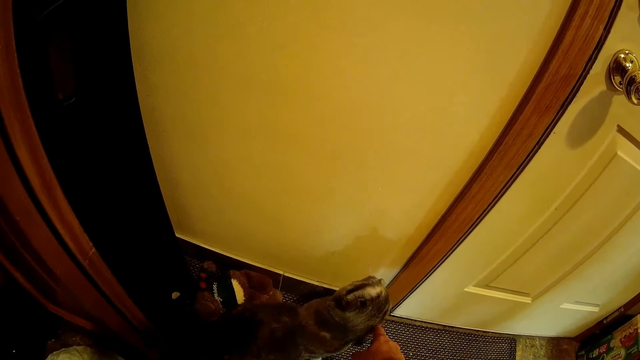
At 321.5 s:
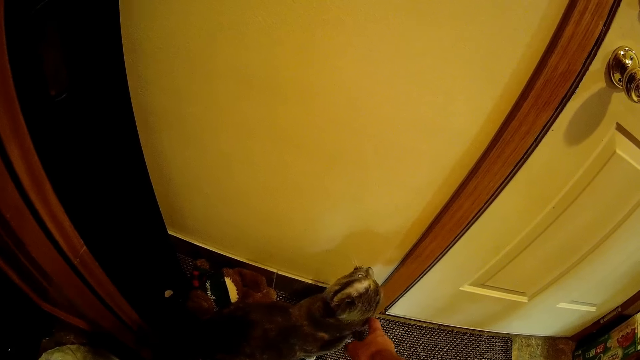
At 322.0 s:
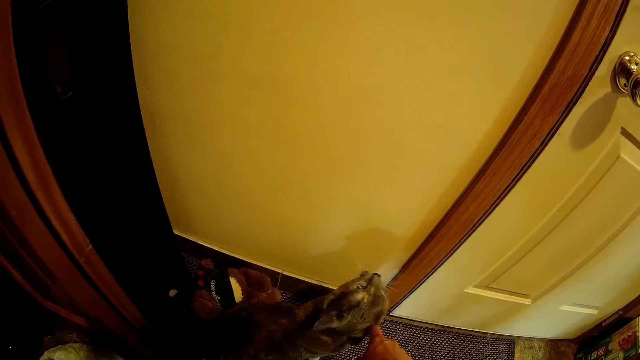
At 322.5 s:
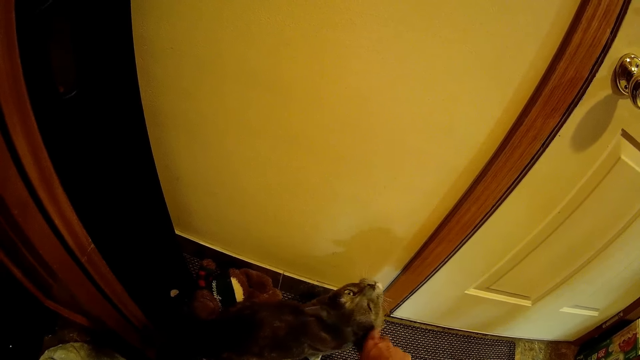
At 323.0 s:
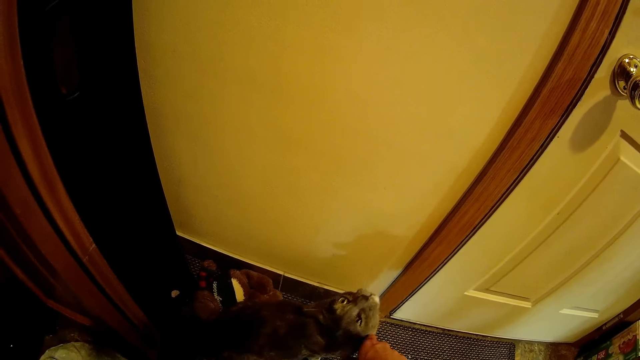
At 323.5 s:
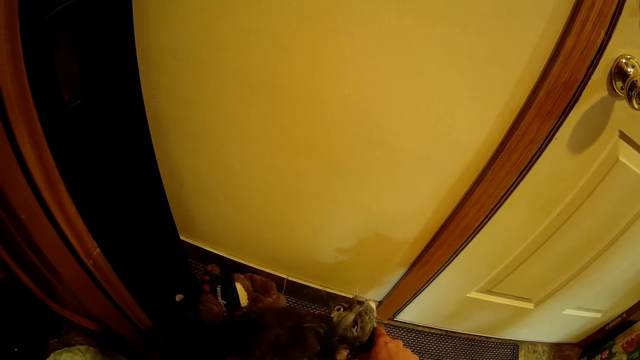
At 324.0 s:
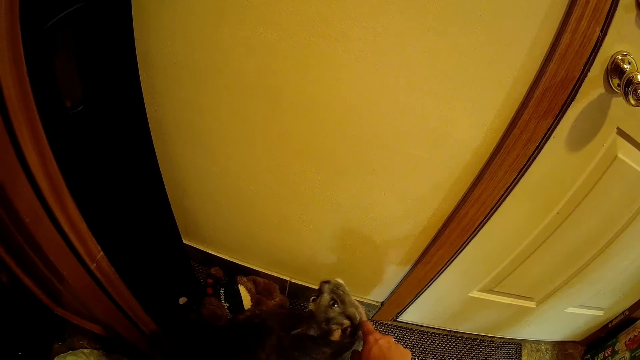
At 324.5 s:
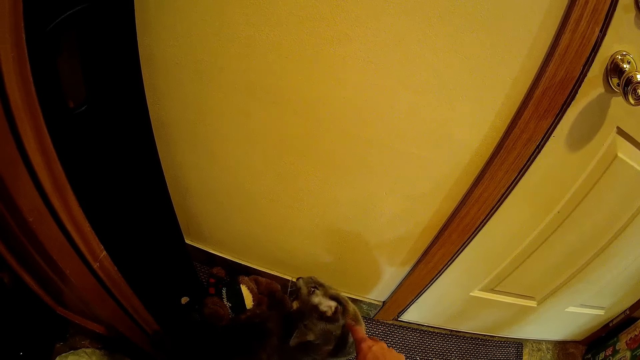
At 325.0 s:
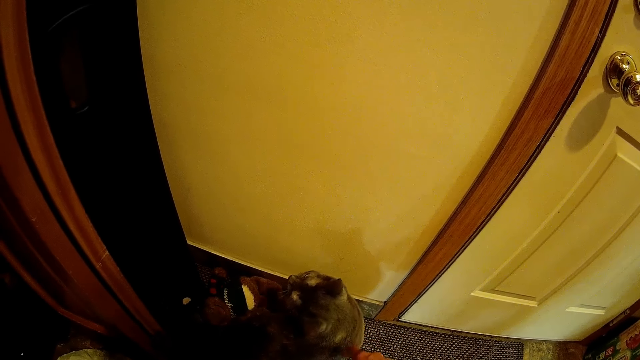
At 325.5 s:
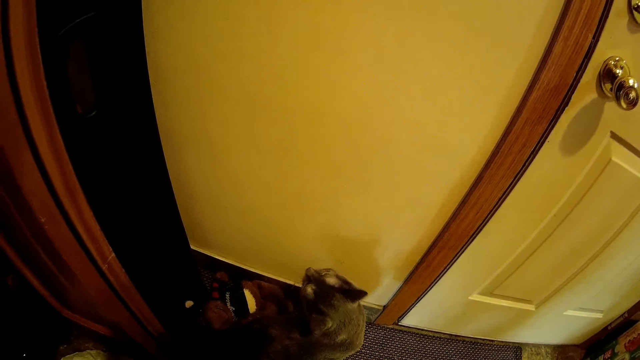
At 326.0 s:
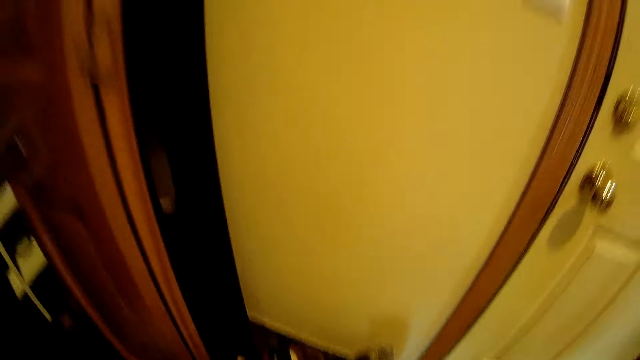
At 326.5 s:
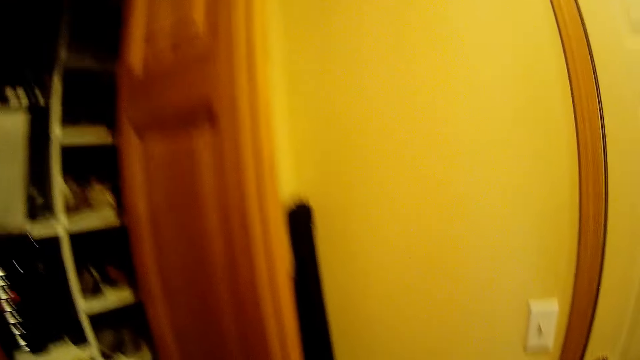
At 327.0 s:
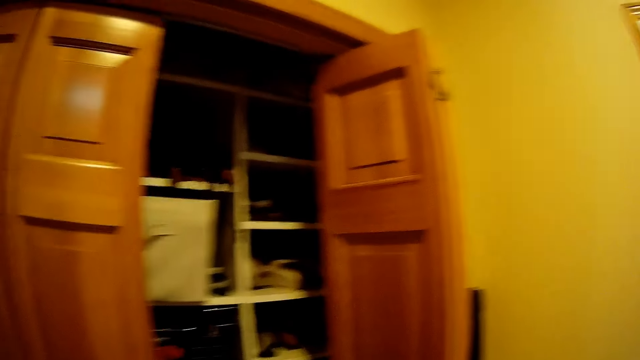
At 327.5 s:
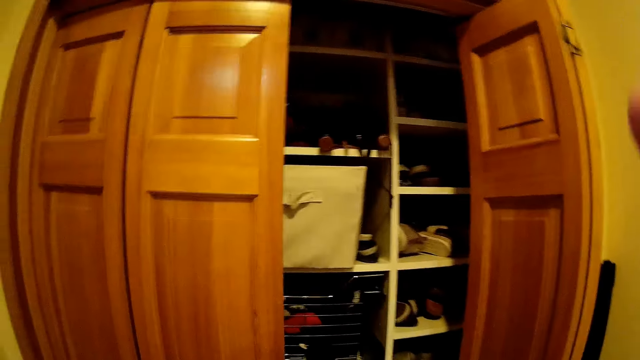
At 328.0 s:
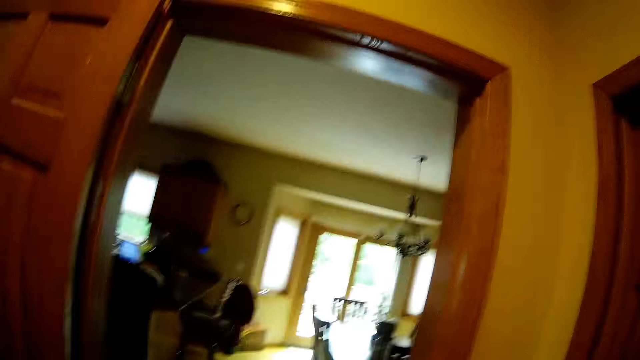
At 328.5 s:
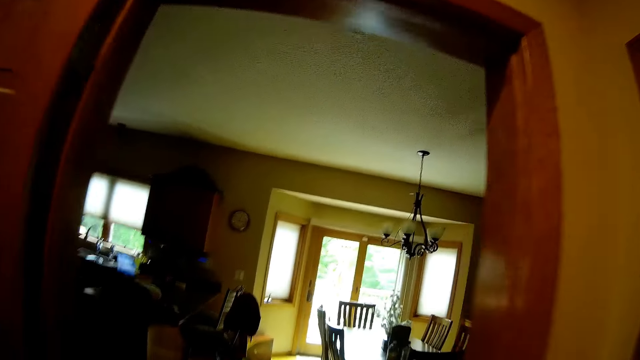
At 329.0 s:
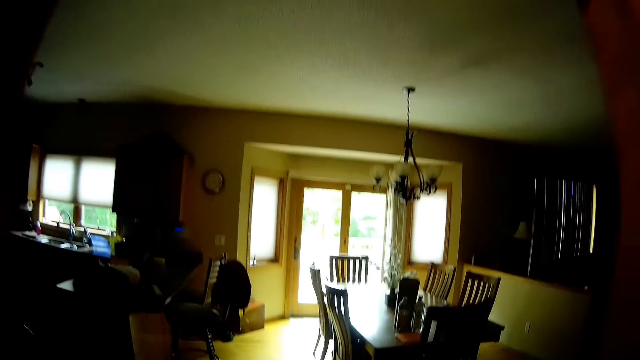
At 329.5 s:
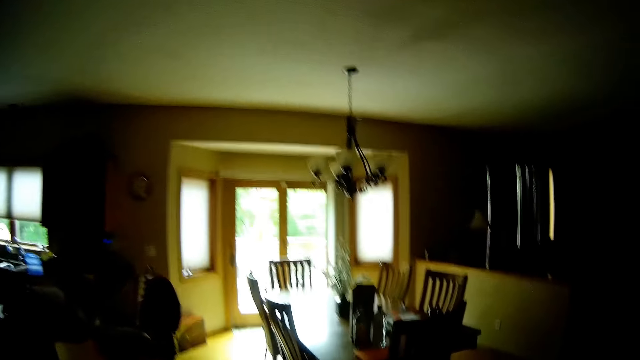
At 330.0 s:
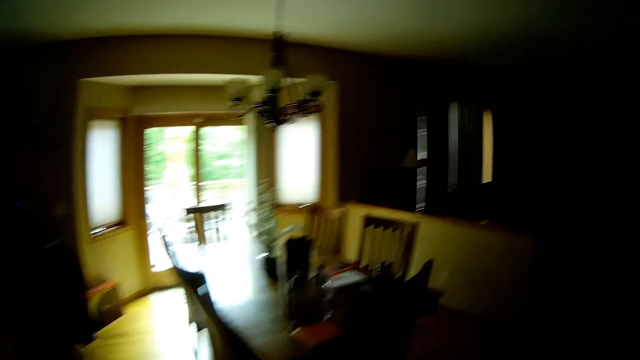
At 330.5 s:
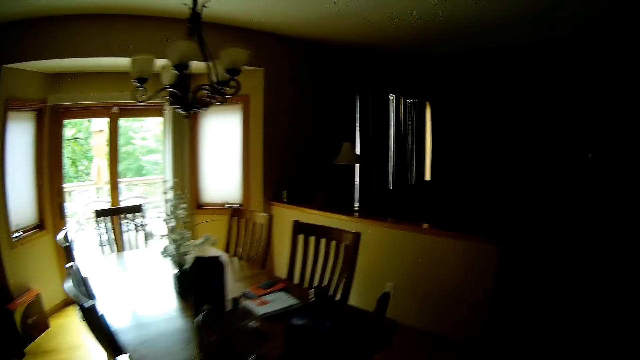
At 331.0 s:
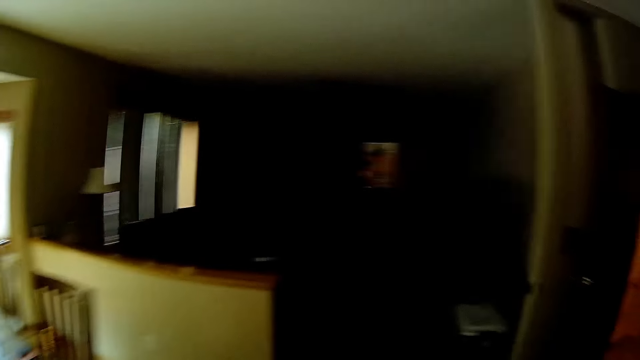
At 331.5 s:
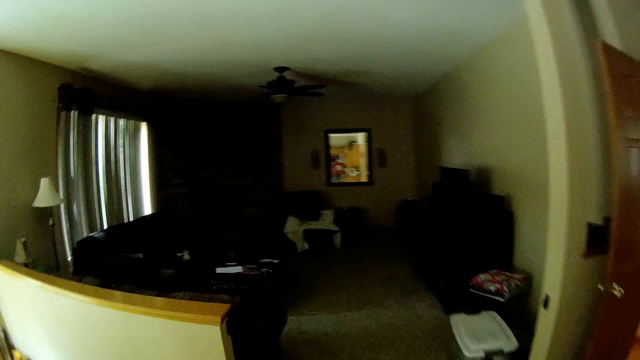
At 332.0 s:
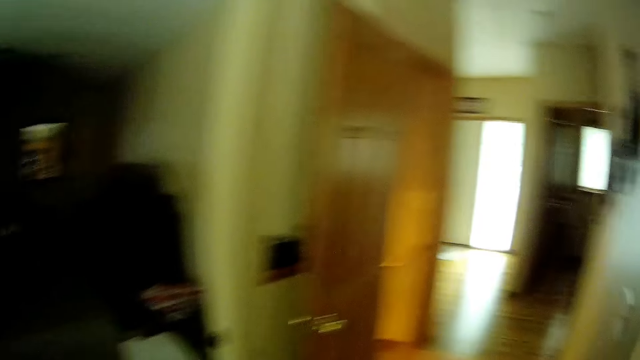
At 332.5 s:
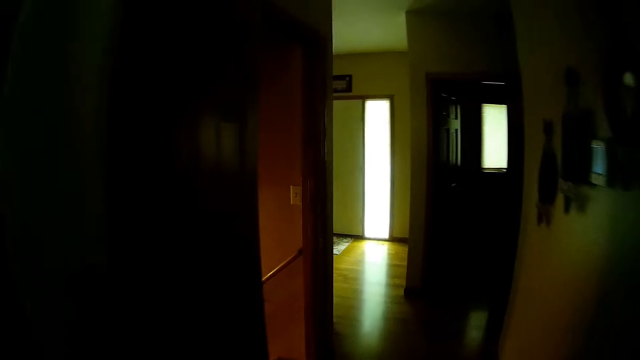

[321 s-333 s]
The camera wearer touches the cat. They touch the cat again. They look around. They walk around.

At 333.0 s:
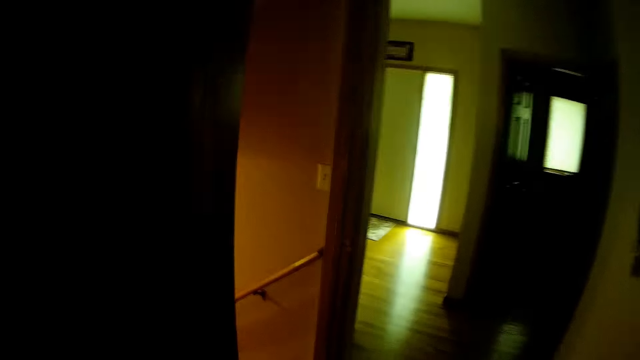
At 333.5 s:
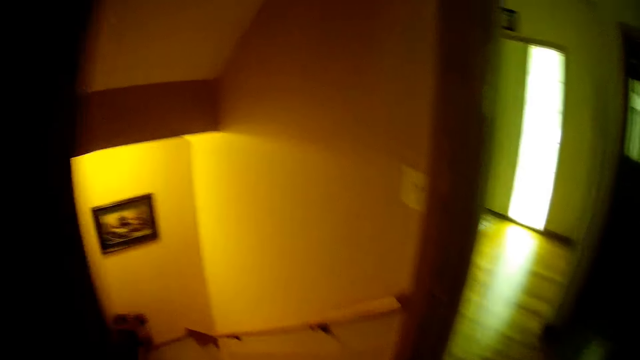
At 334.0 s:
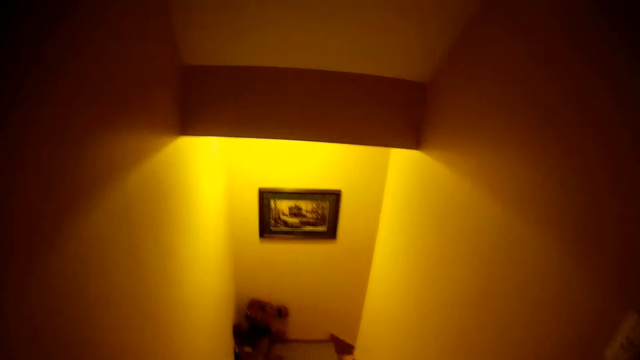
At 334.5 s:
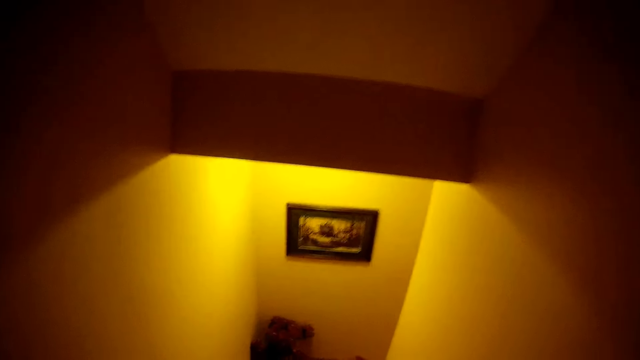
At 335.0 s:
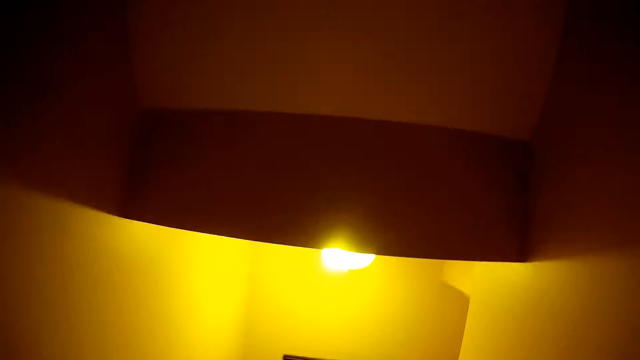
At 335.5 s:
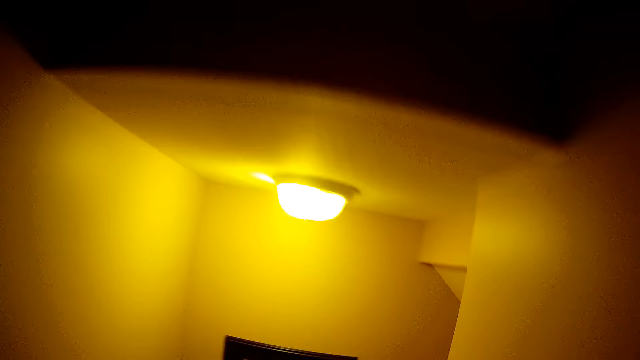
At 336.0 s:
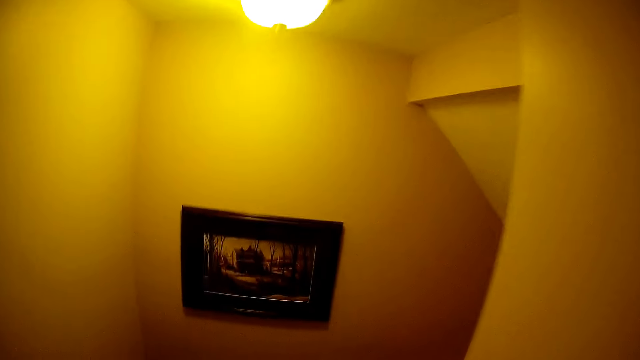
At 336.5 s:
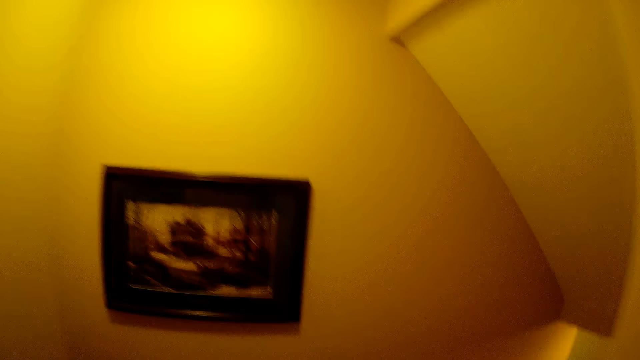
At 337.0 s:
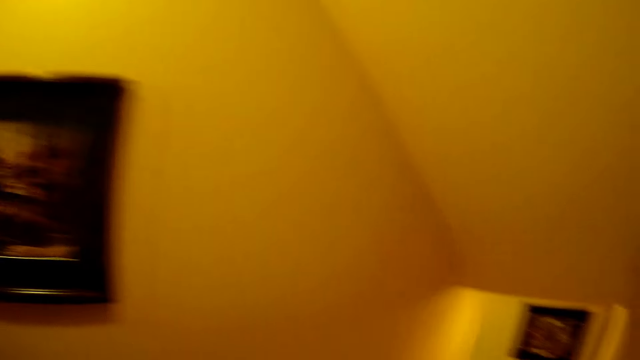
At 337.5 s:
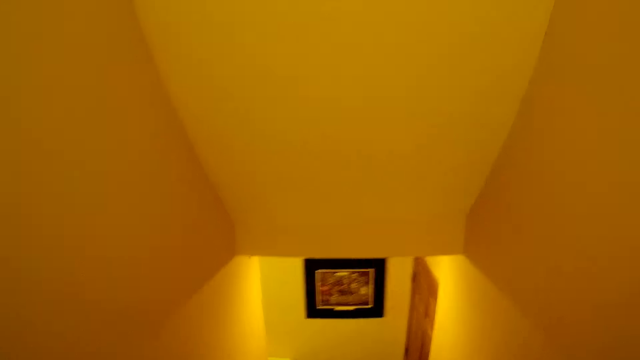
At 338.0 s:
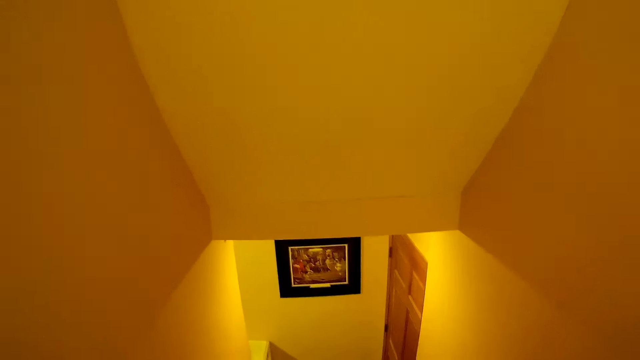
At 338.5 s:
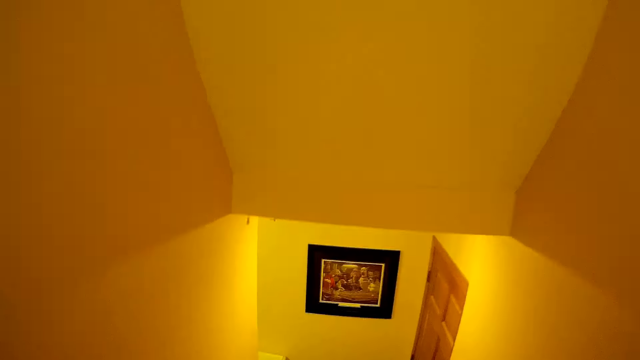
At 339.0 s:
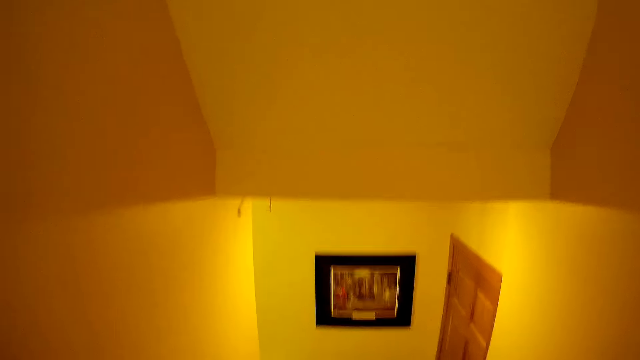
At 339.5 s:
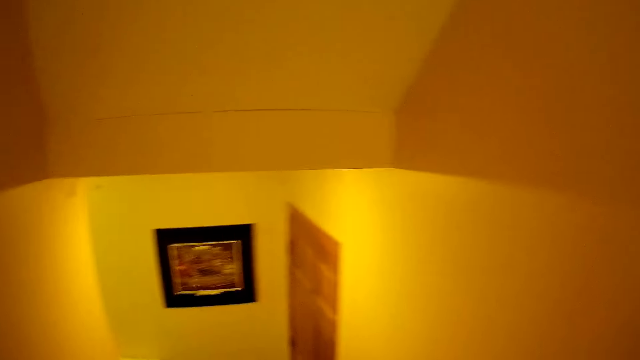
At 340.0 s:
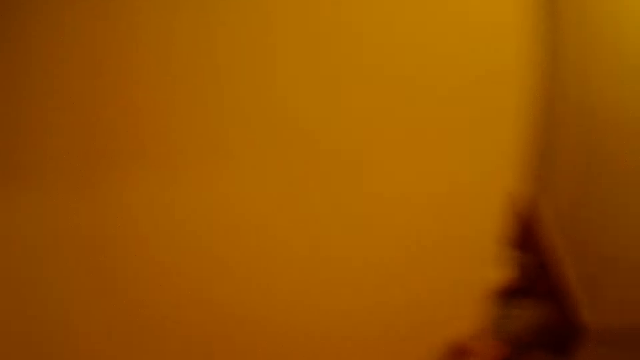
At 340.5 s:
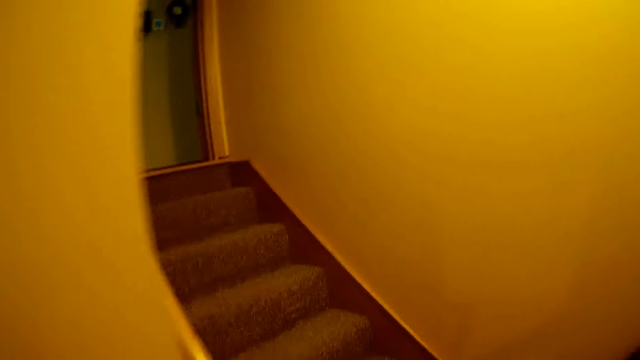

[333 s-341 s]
The camera wearer walks down a staircase. They walk around. They walk around again.
